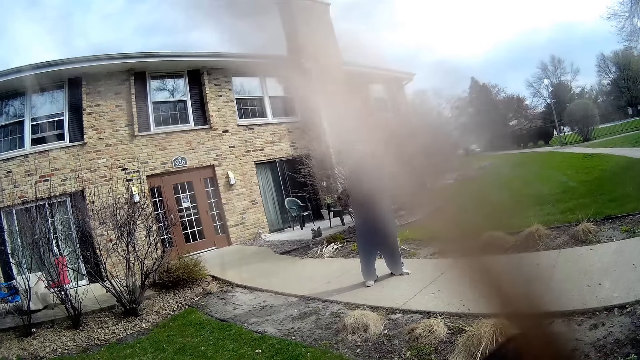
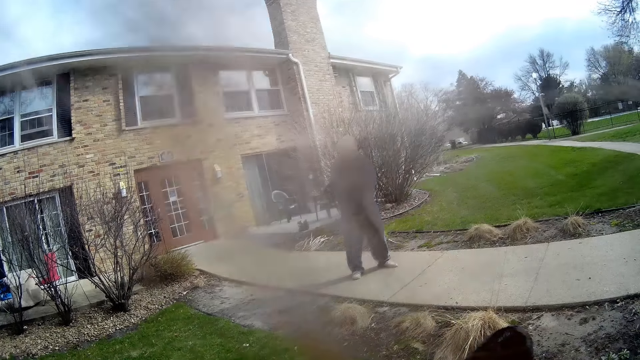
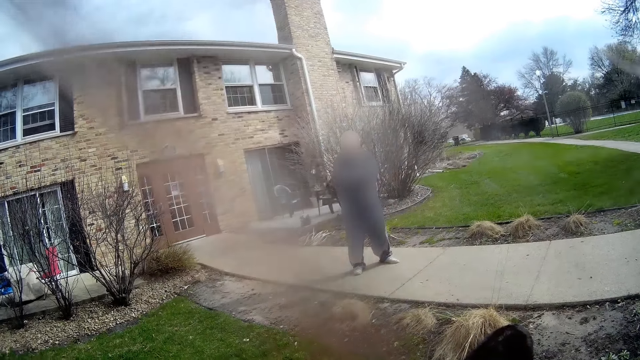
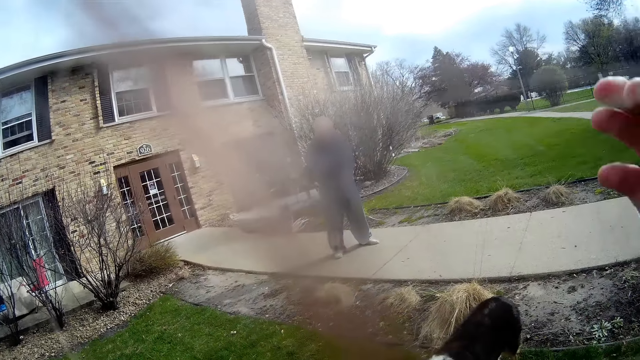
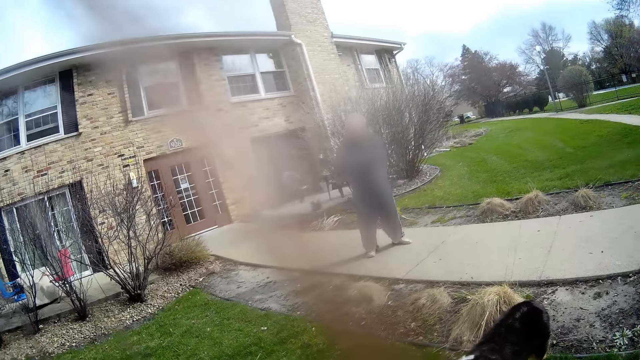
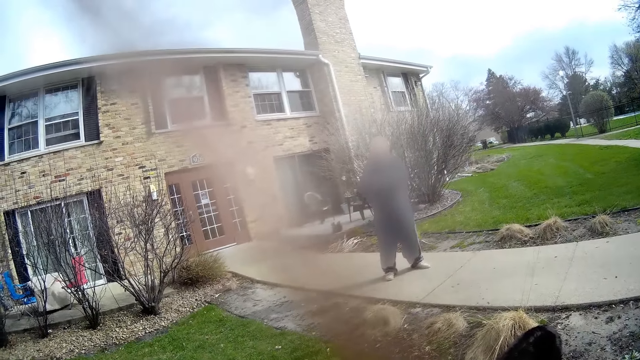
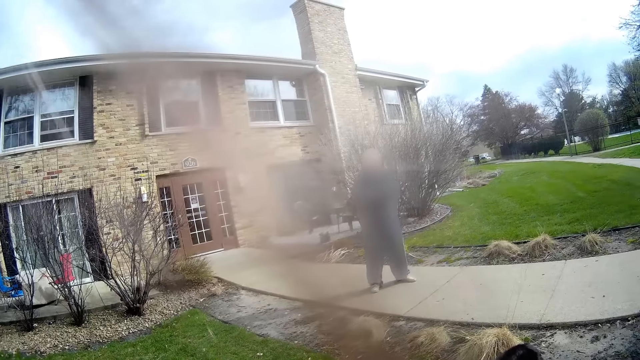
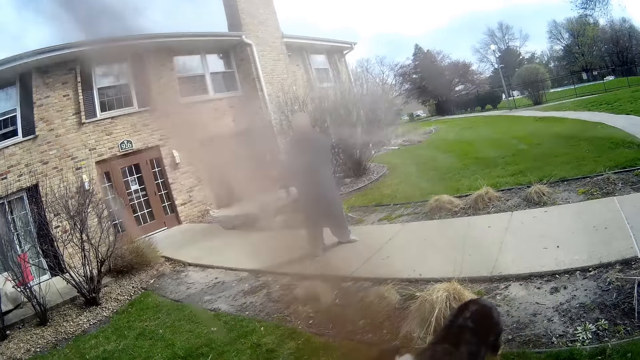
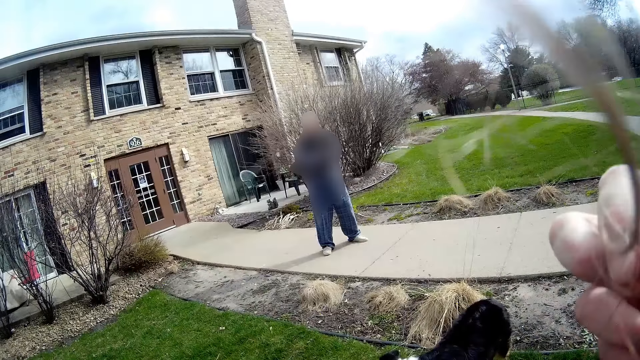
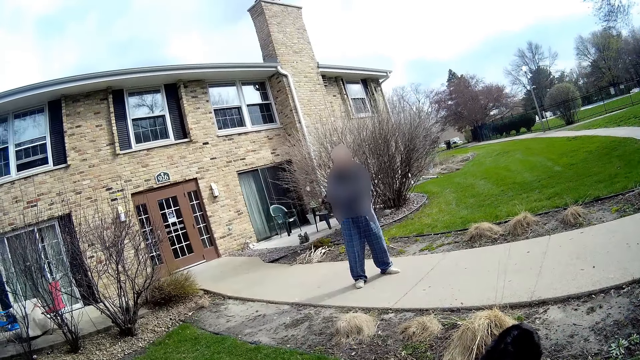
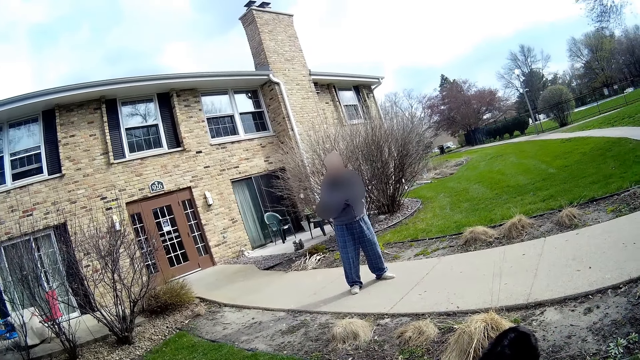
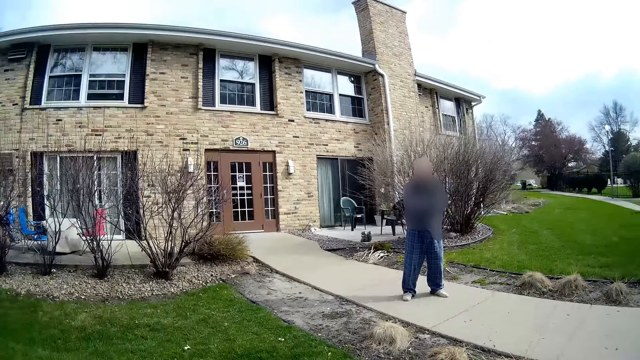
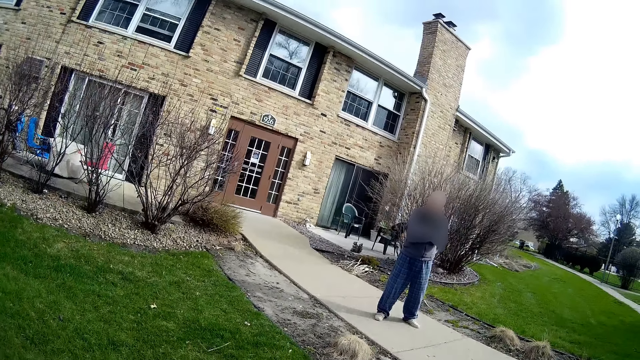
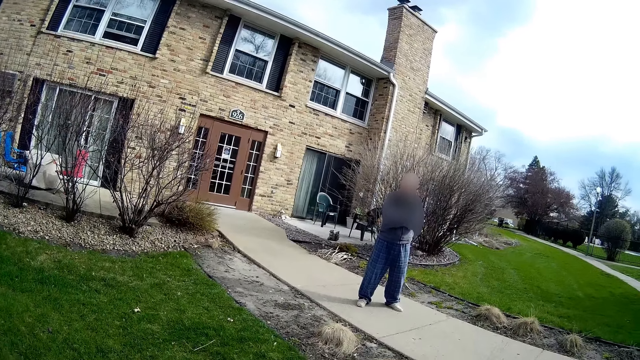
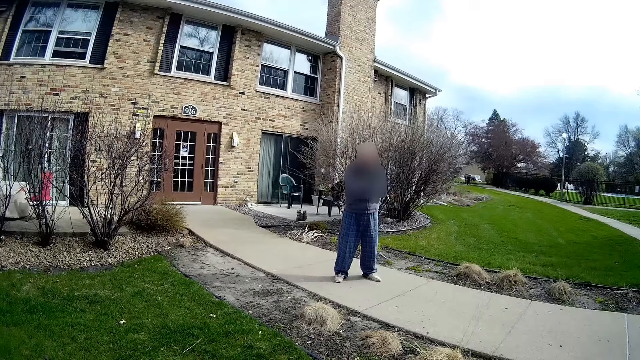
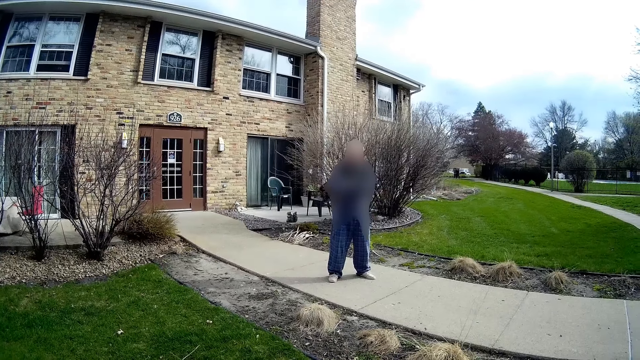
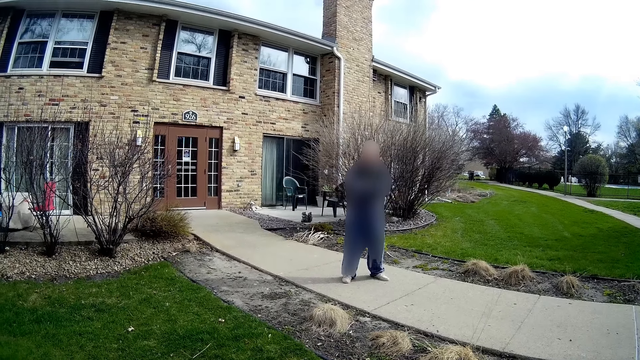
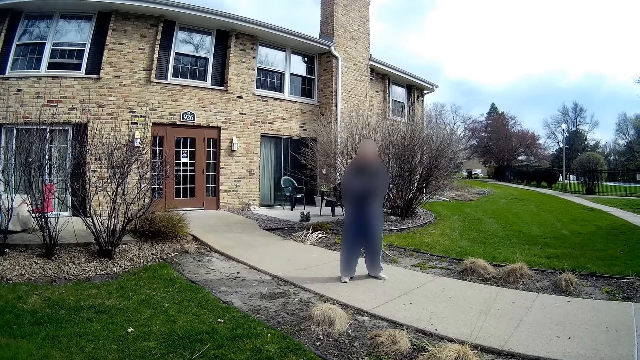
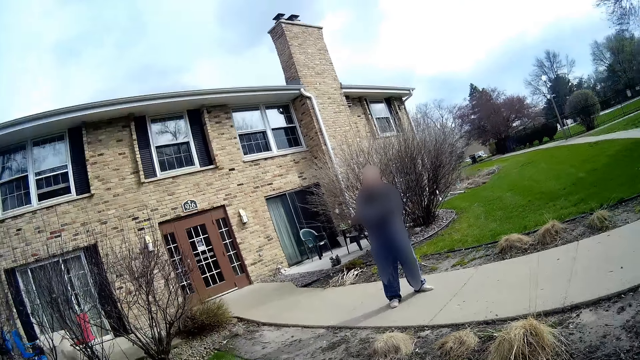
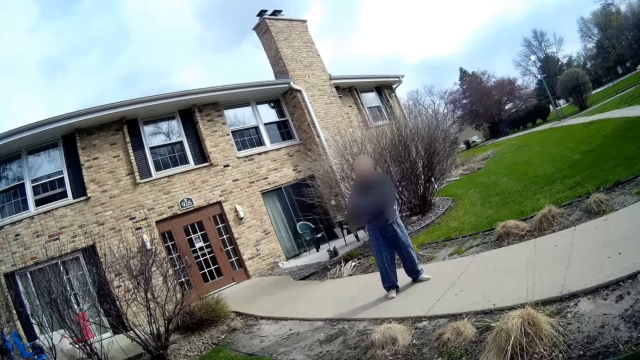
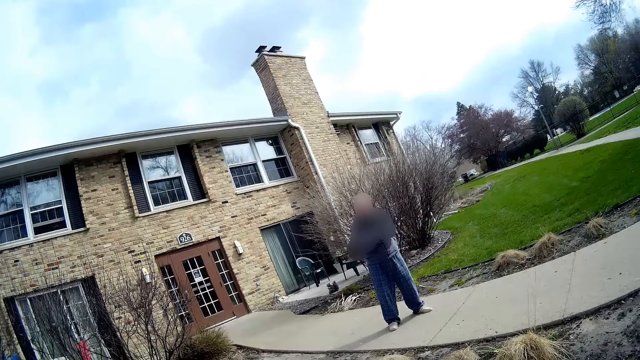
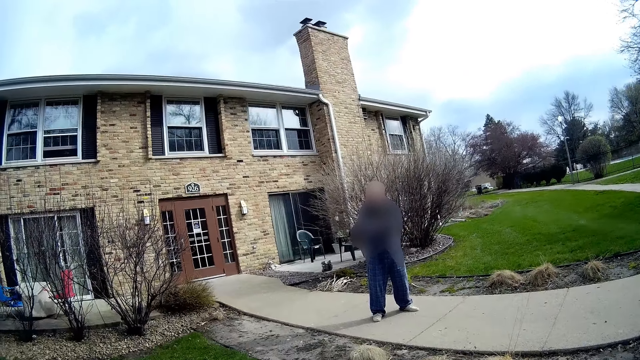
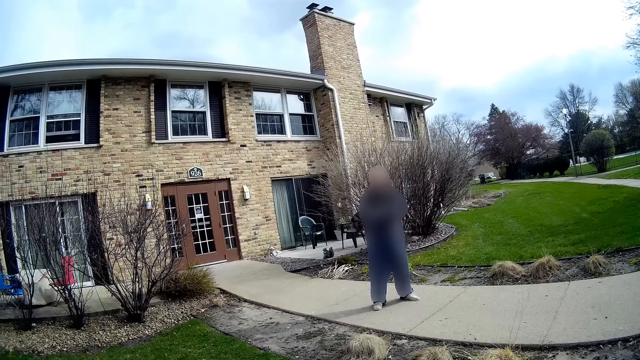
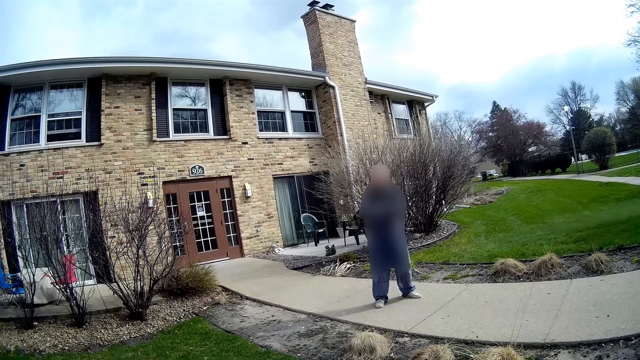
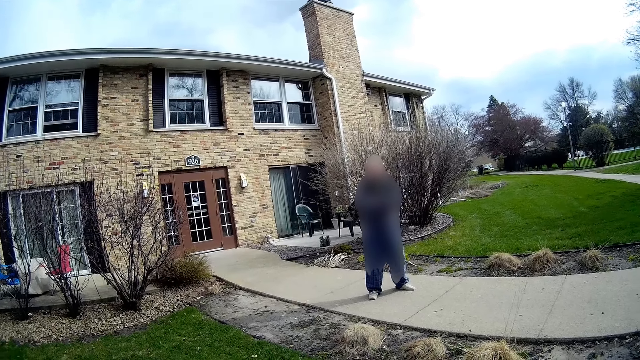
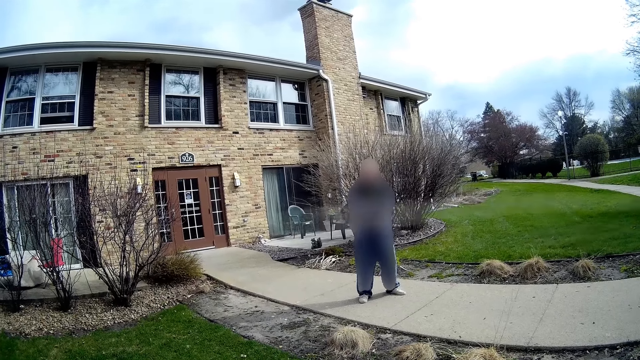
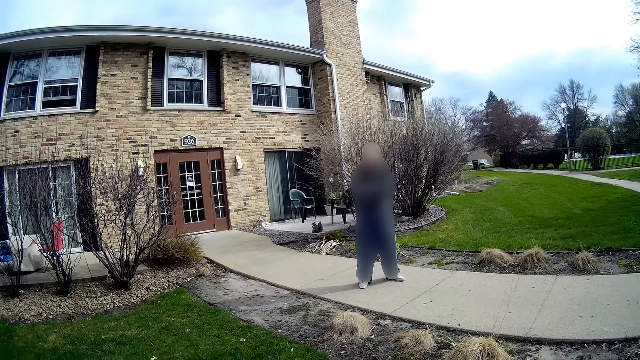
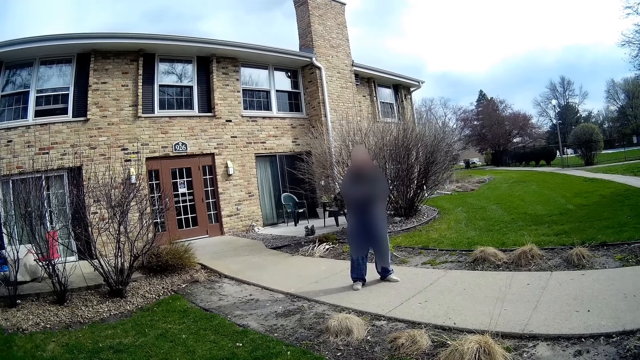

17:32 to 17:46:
The camera wearer raises his right hand up. A man converses with the camera wearer and another man.

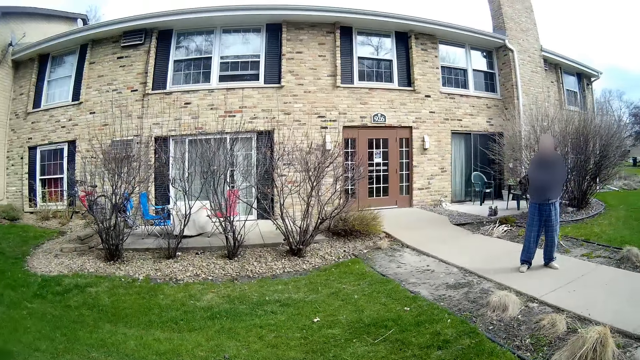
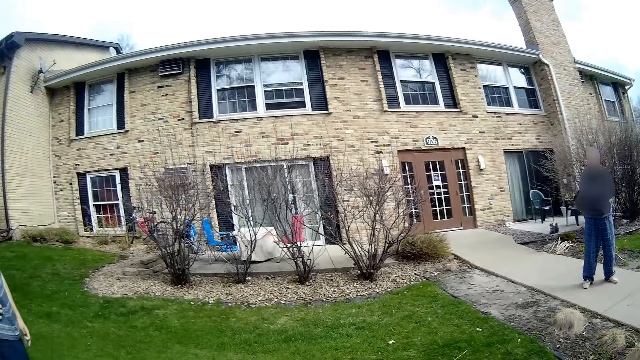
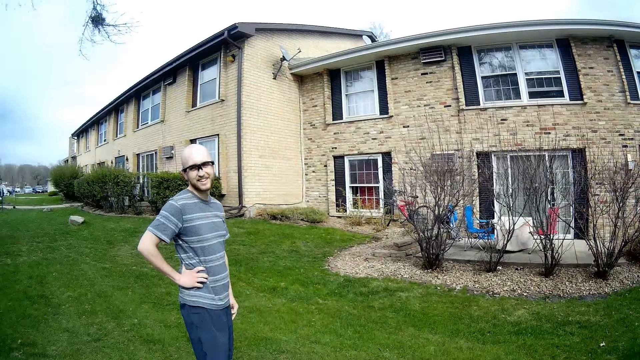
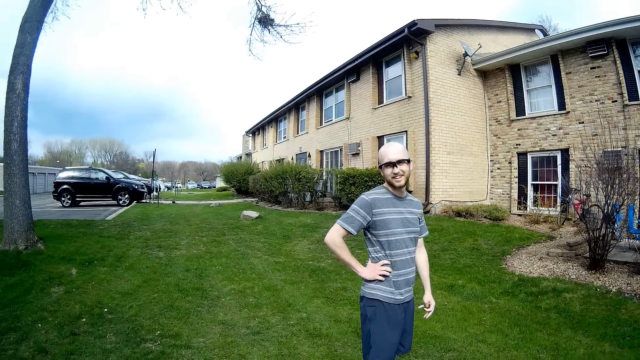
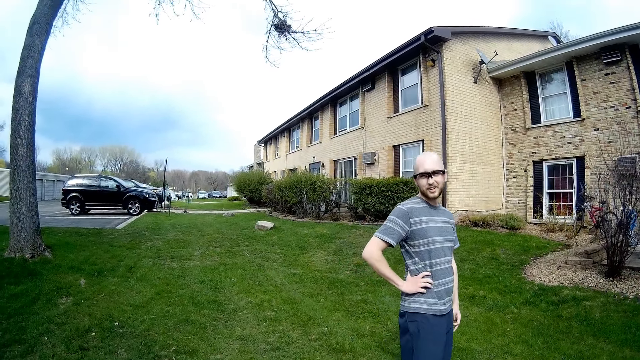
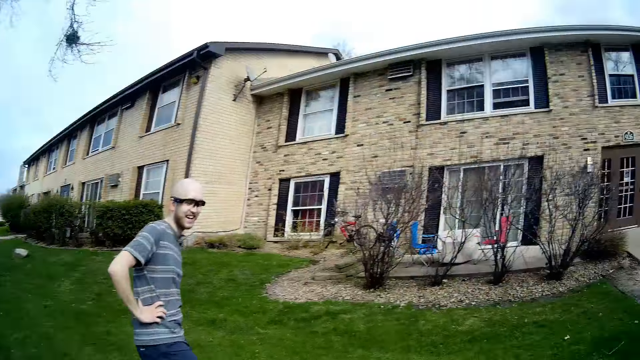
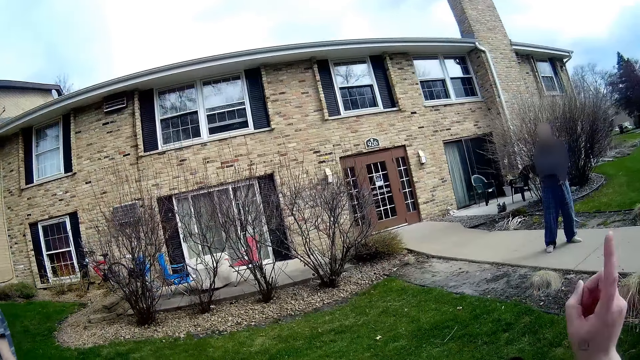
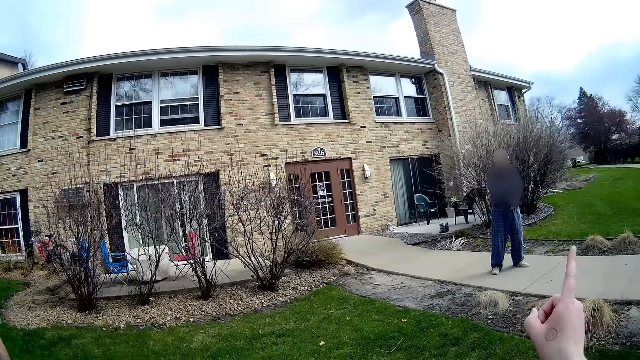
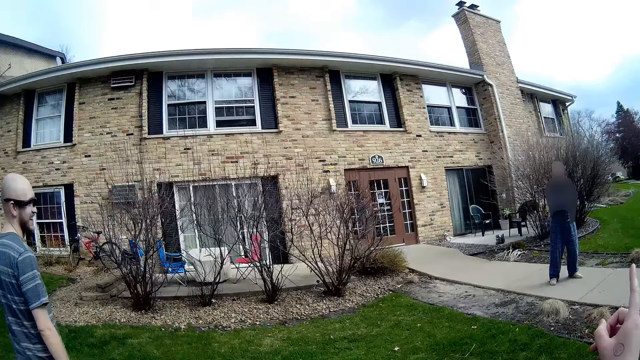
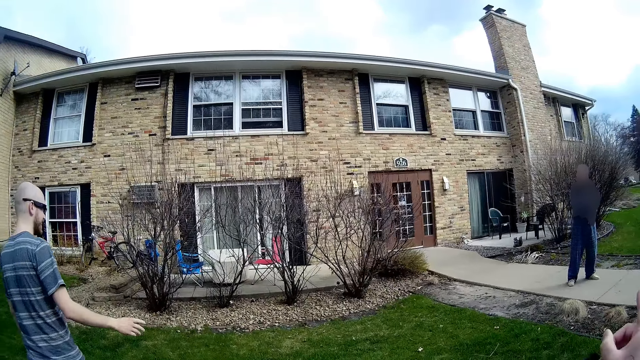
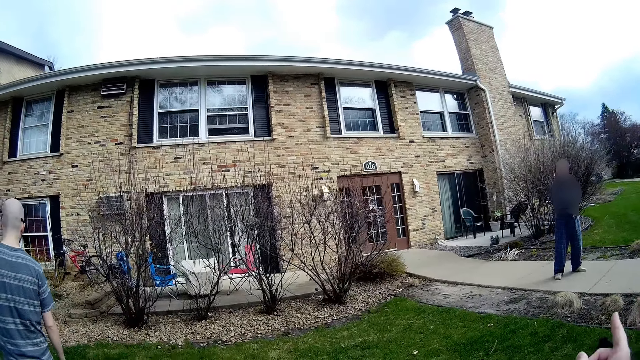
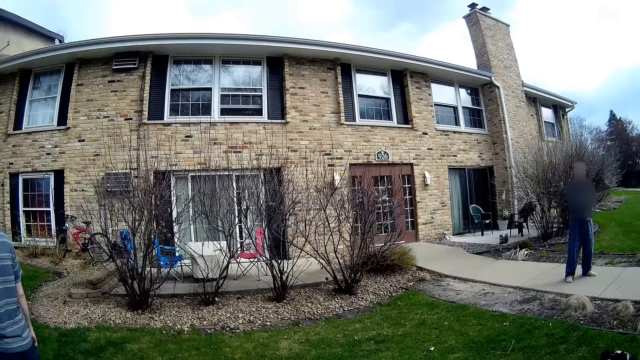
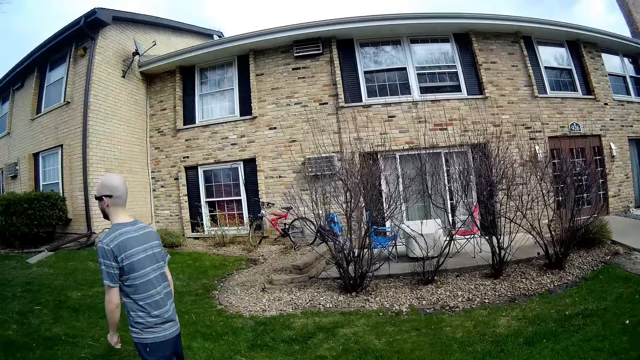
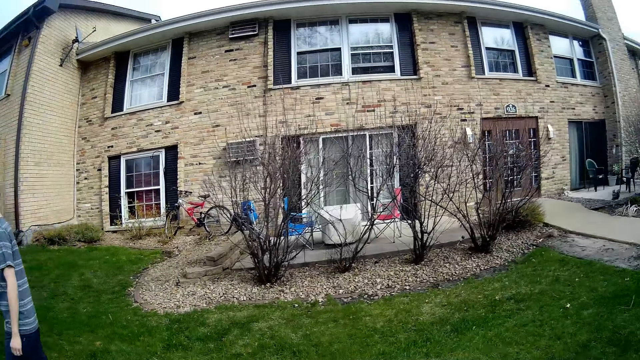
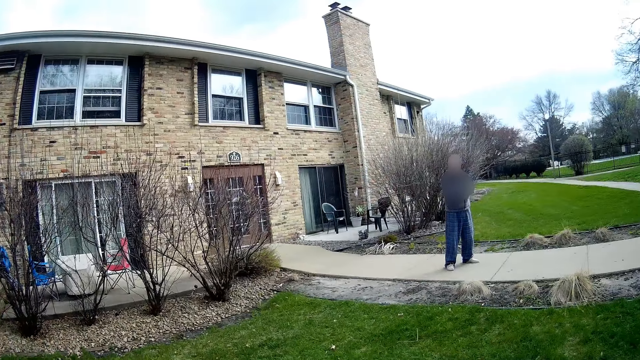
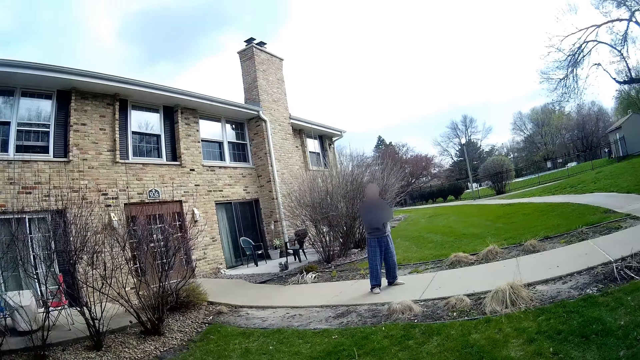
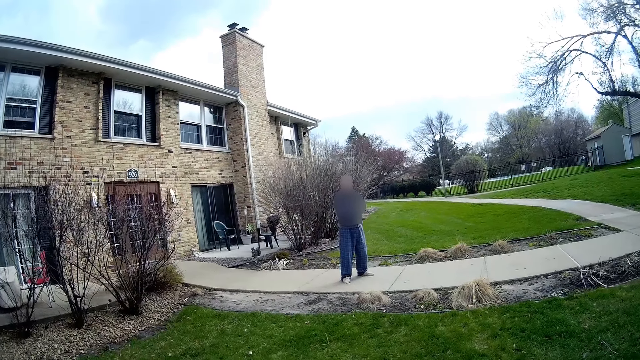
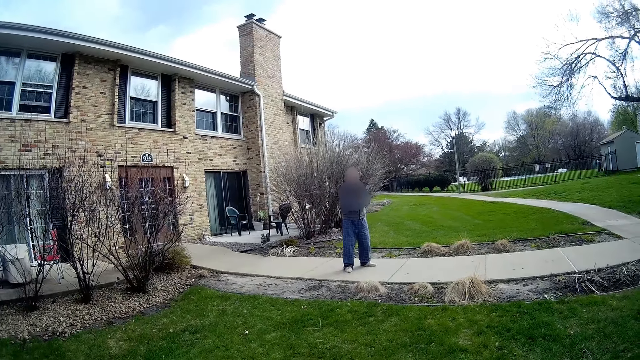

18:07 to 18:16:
The camera wearer converses with a man and another man. He points with his right hand.
